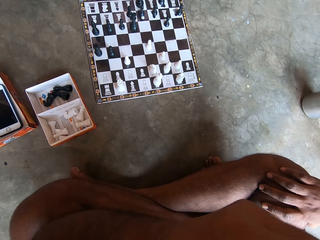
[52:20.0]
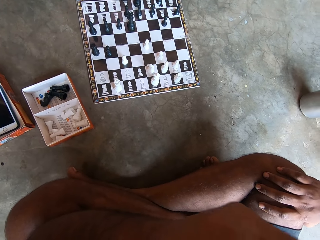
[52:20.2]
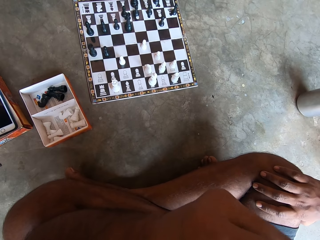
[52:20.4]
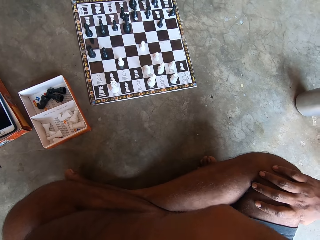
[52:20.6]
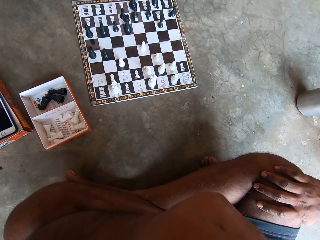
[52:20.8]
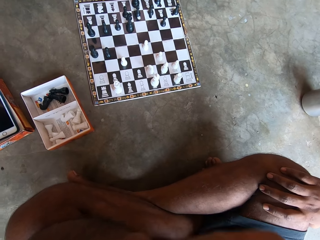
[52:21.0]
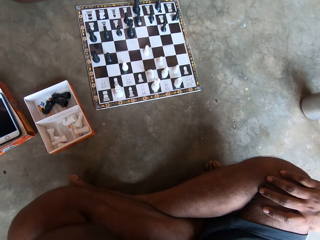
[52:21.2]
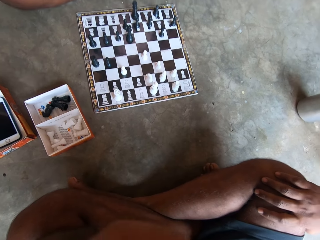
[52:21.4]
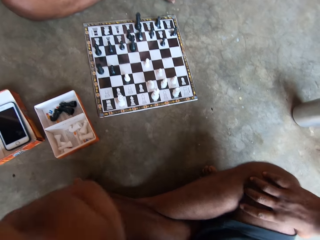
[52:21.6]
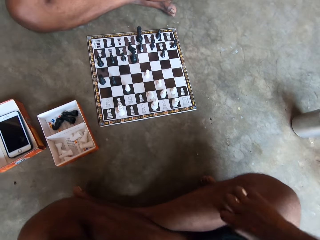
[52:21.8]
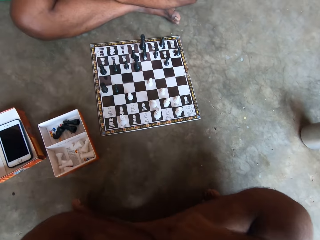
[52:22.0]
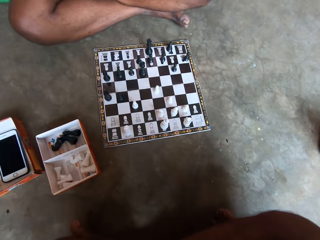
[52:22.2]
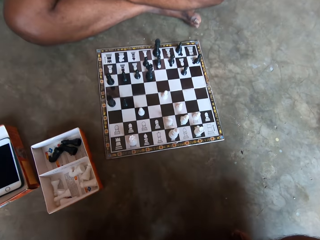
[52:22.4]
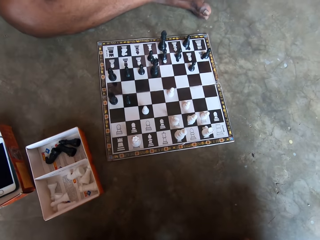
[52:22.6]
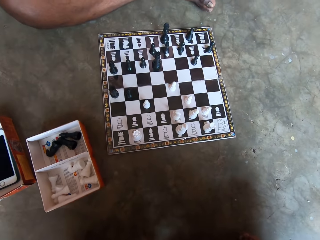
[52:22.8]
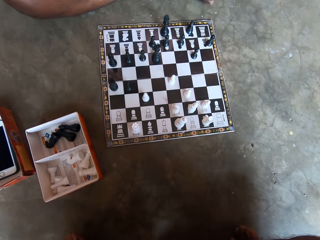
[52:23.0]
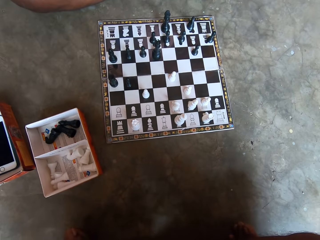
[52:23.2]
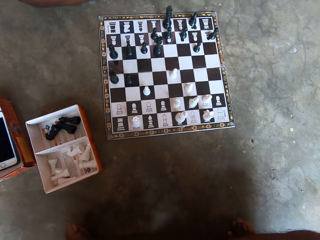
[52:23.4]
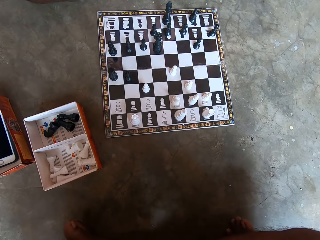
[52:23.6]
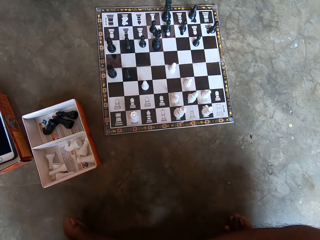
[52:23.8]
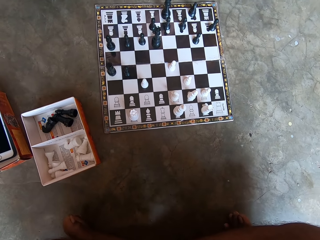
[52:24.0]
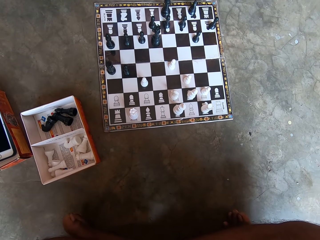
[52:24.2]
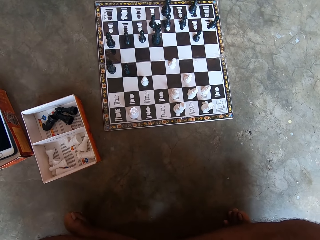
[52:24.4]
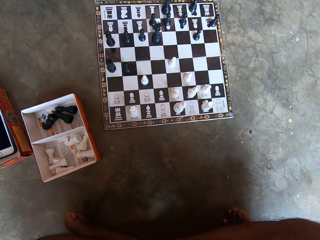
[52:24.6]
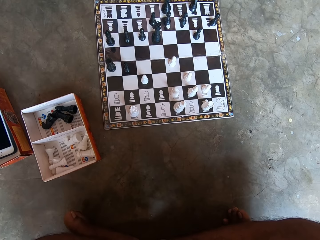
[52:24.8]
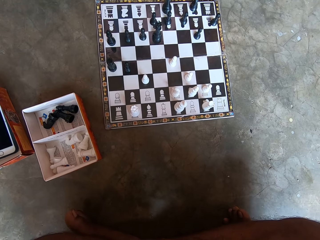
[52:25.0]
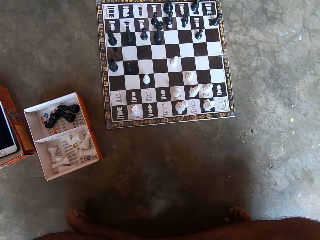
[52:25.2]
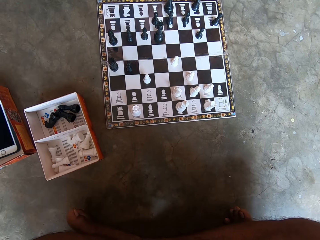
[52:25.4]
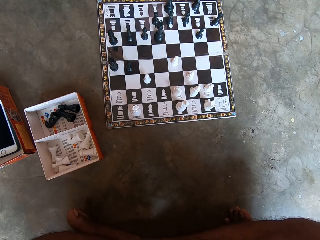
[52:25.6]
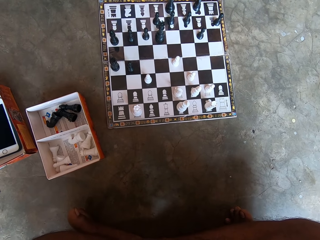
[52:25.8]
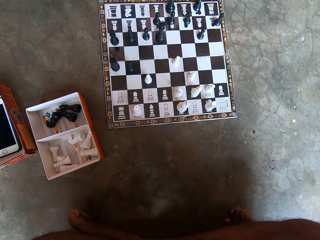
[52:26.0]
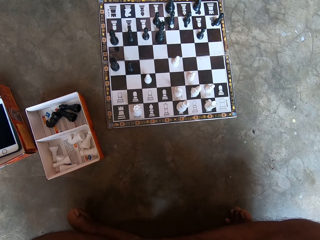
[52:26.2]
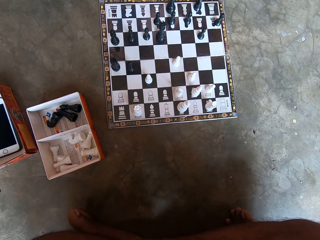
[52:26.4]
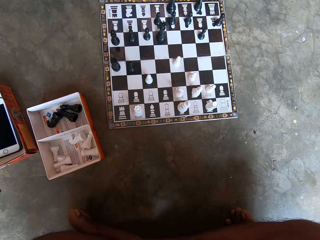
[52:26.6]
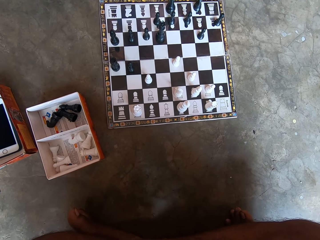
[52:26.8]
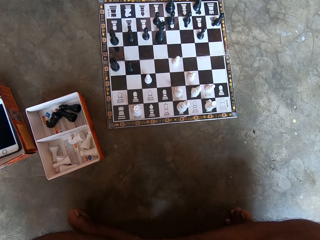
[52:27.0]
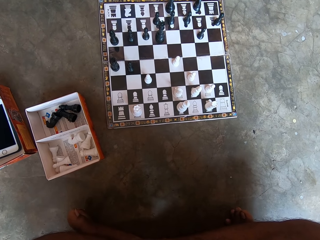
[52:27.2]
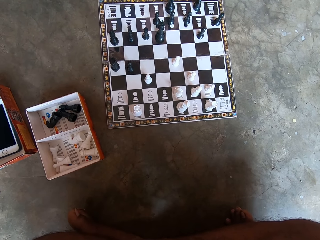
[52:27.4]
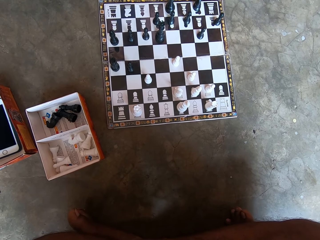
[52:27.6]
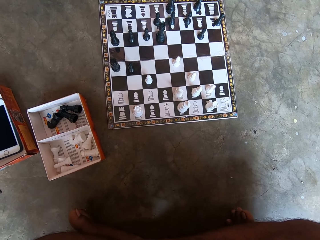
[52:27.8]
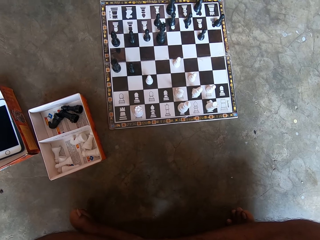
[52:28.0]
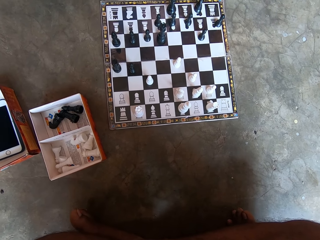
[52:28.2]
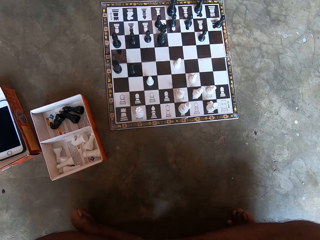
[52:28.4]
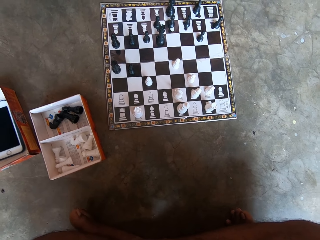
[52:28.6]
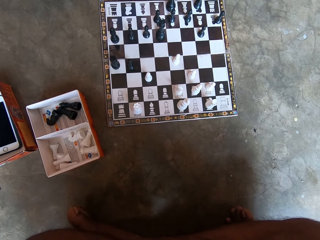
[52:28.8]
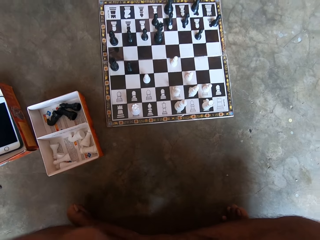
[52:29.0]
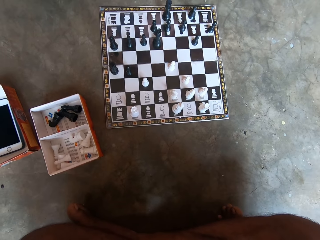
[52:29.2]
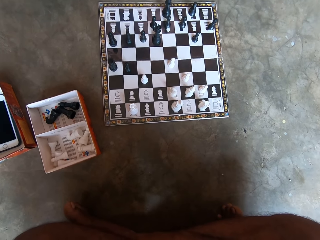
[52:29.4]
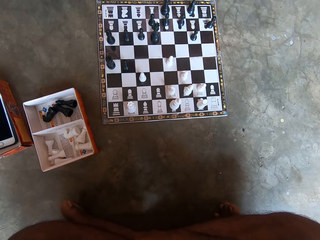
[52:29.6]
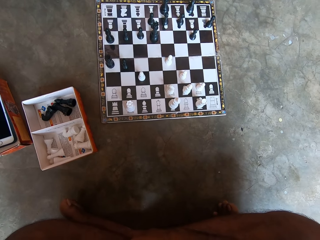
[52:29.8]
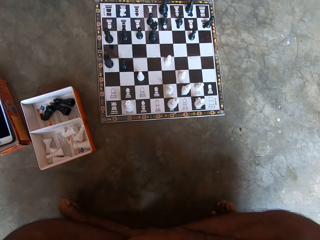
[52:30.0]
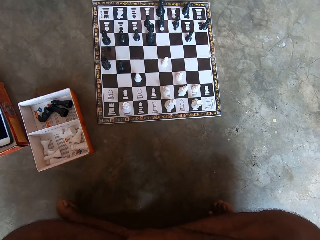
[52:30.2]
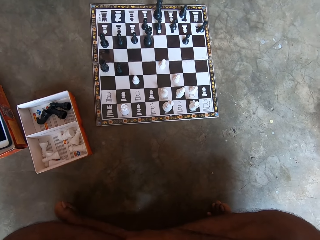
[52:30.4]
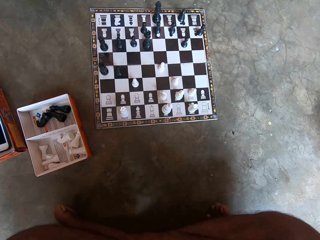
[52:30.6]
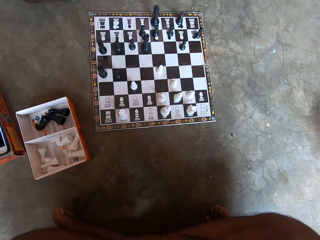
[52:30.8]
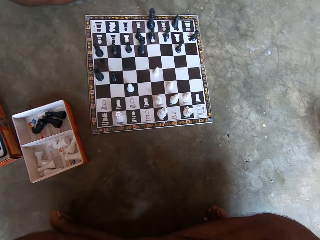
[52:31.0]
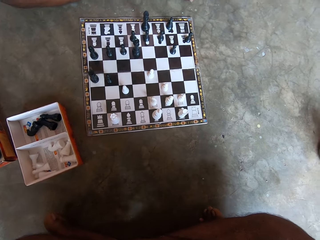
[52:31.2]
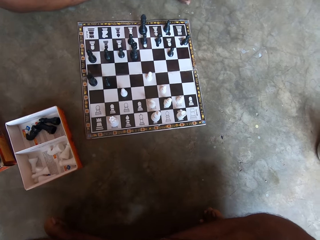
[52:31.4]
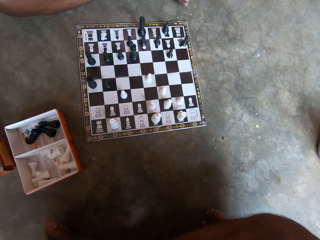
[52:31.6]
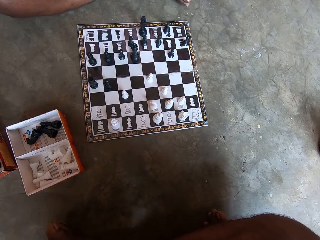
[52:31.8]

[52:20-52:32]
The camera wearer scratches his face. He looks at the chess board.

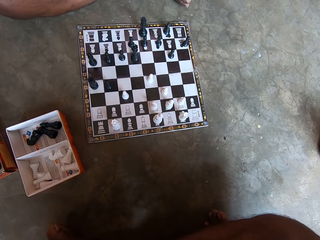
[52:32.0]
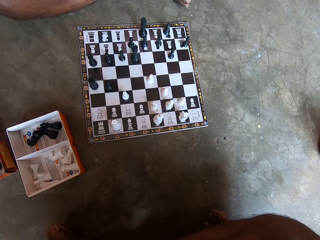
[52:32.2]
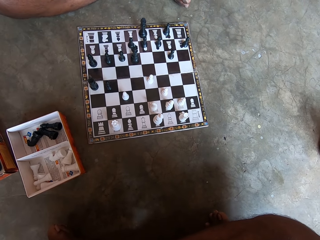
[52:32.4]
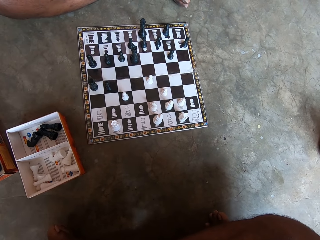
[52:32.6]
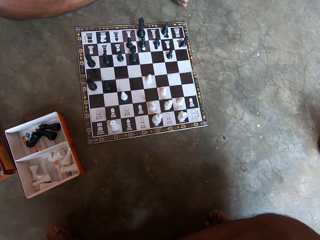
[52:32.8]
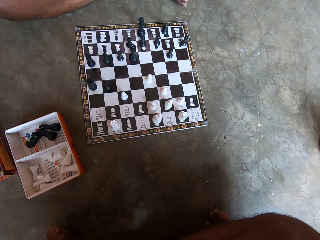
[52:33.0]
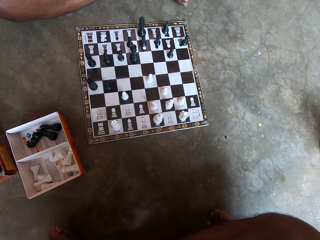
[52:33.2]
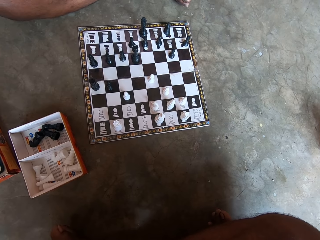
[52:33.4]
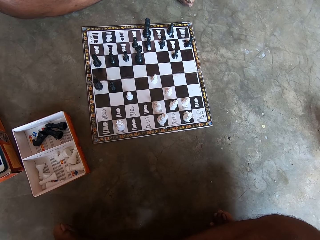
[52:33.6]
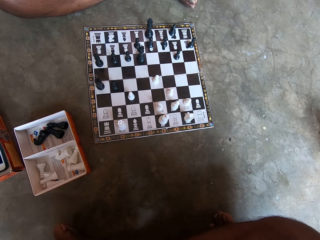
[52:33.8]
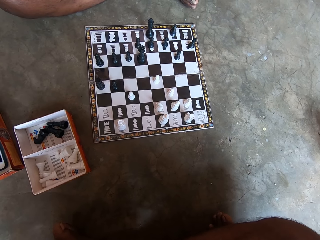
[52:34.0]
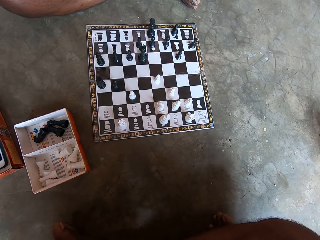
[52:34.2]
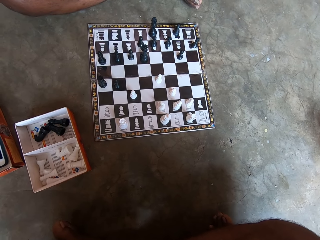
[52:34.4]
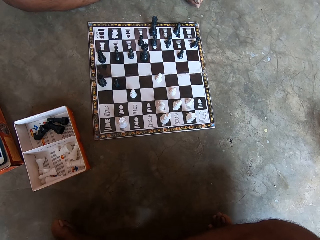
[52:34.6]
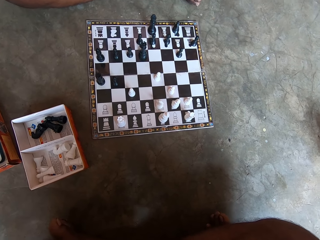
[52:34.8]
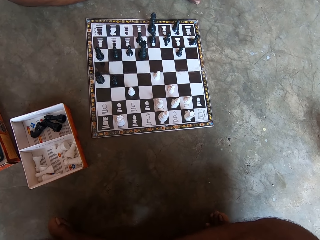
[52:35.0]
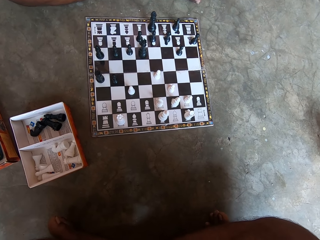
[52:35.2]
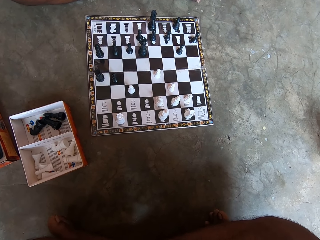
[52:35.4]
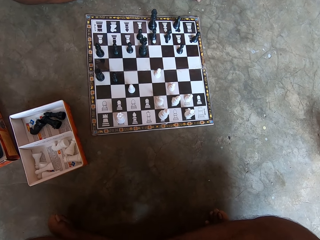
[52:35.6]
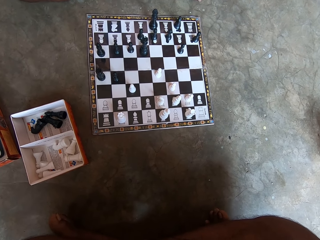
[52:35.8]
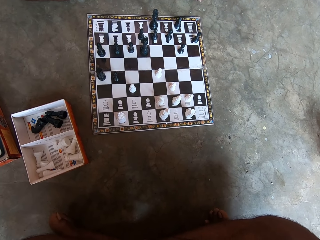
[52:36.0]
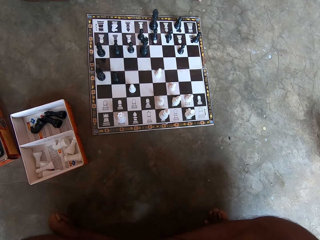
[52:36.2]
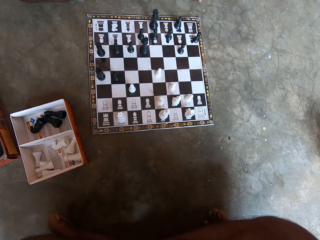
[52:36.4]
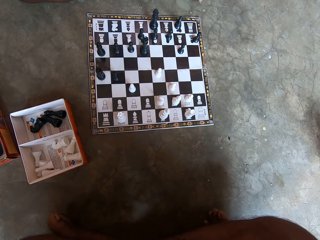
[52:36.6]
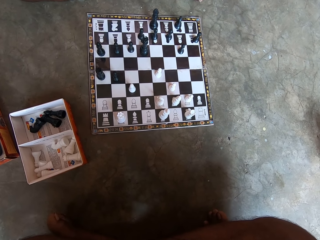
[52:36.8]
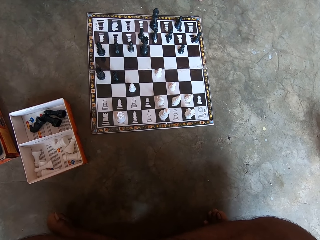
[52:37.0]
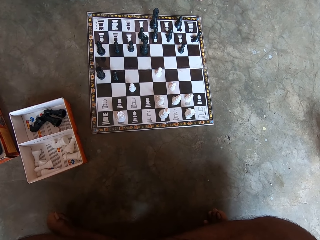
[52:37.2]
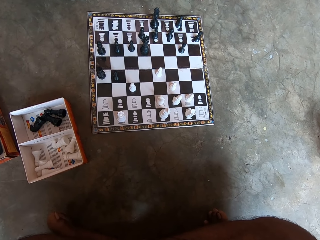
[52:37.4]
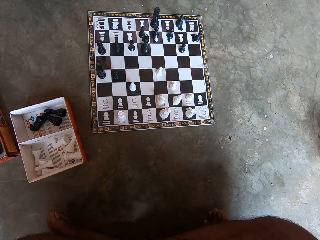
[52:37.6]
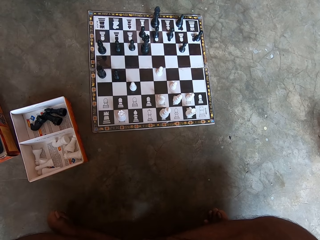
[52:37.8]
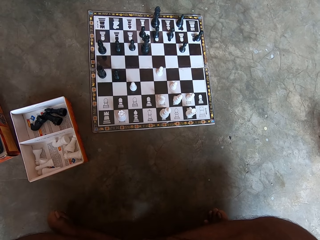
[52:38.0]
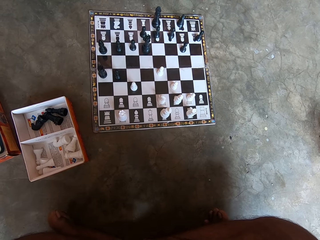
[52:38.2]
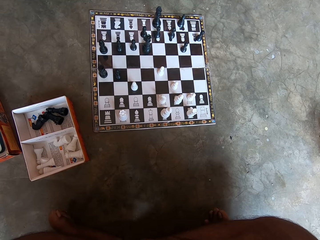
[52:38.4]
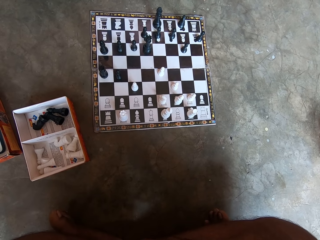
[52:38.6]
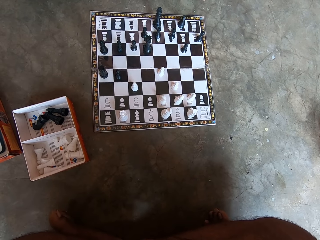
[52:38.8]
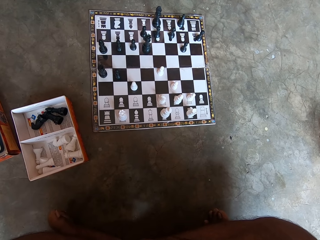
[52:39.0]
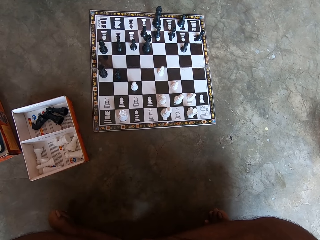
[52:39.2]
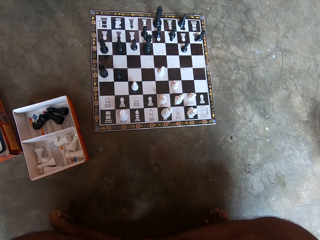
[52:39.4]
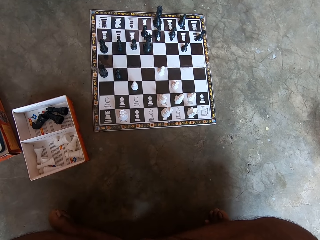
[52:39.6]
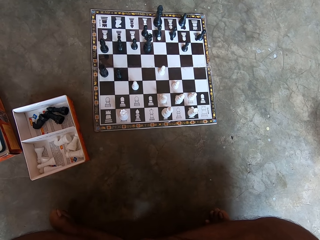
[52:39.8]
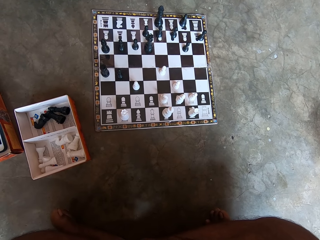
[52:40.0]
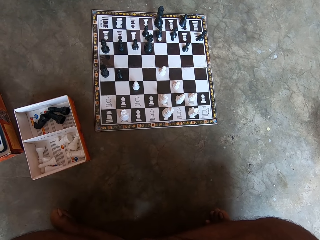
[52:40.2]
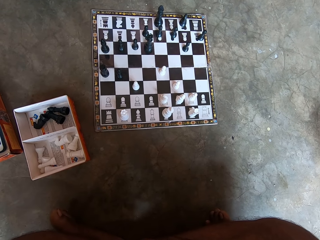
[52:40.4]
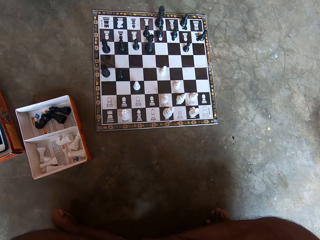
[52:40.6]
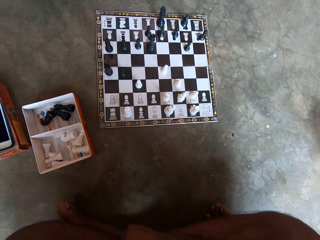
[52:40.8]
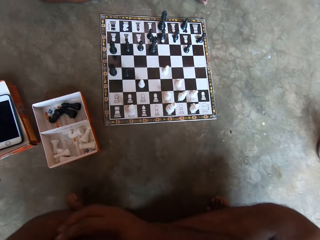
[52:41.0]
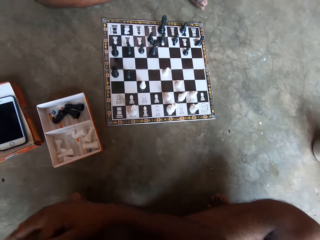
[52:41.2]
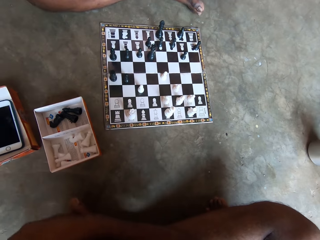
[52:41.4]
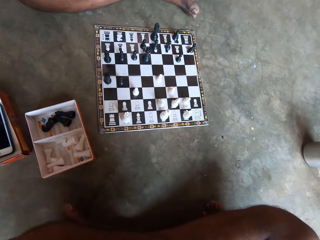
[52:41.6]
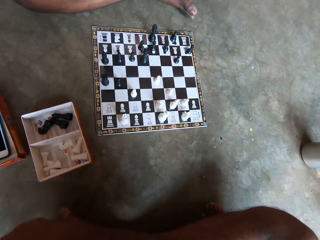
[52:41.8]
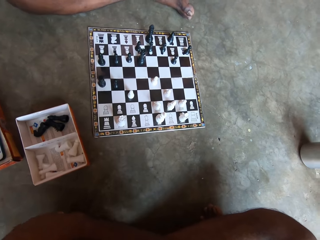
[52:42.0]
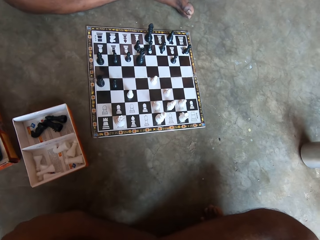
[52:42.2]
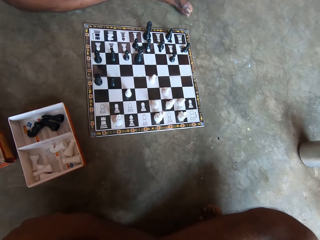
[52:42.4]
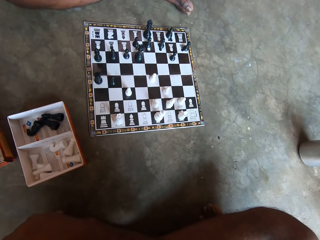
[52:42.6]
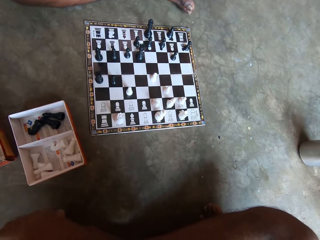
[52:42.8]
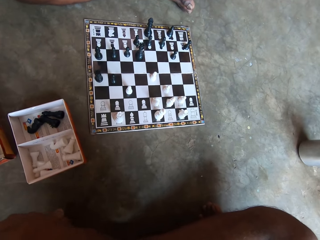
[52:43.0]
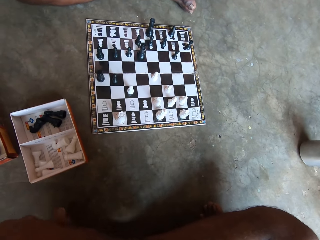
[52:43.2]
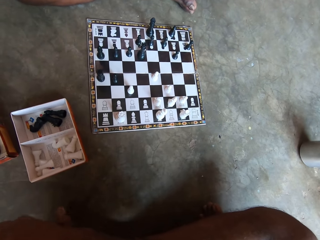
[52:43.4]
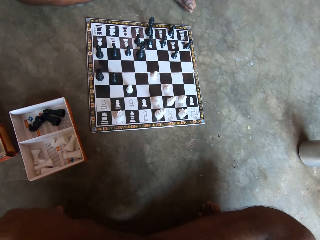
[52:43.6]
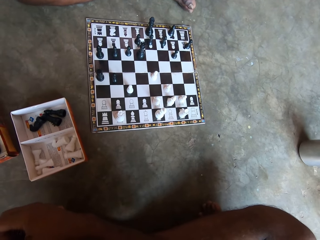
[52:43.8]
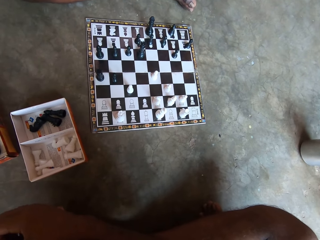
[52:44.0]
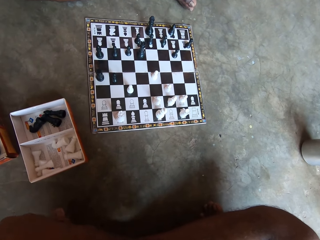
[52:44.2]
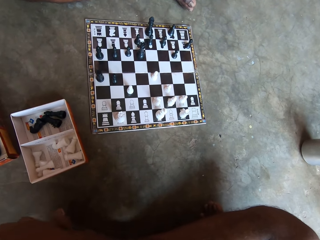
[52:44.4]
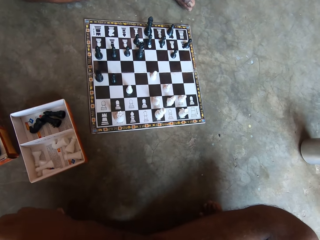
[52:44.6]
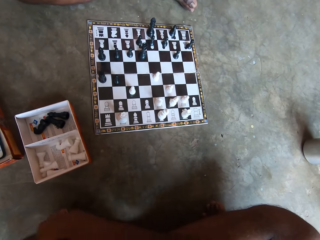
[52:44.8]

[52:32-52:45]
The camera wearer fidgets.
